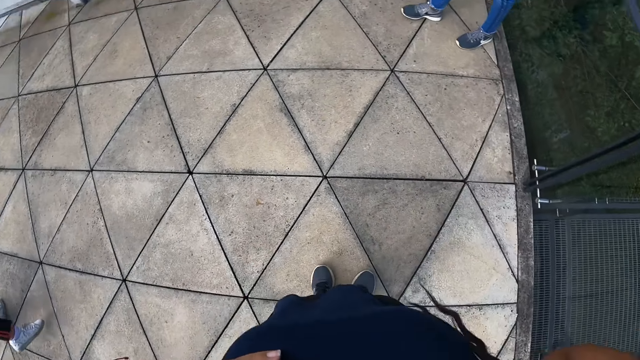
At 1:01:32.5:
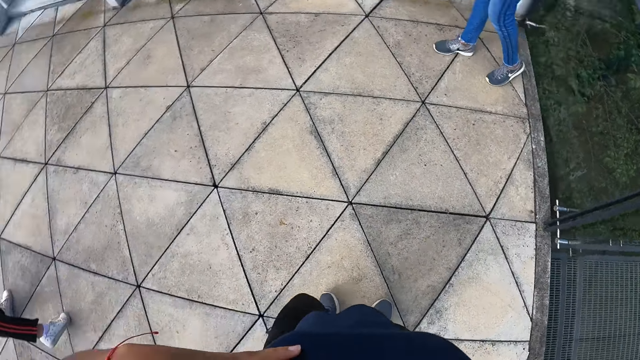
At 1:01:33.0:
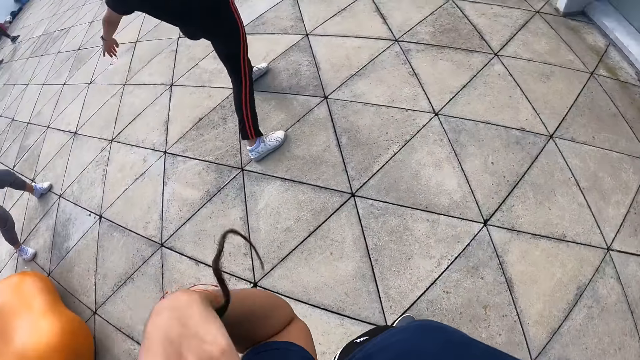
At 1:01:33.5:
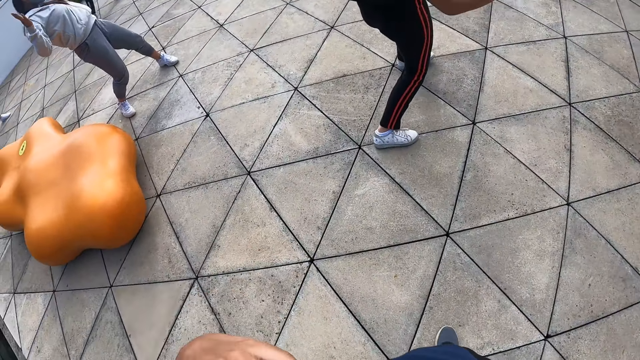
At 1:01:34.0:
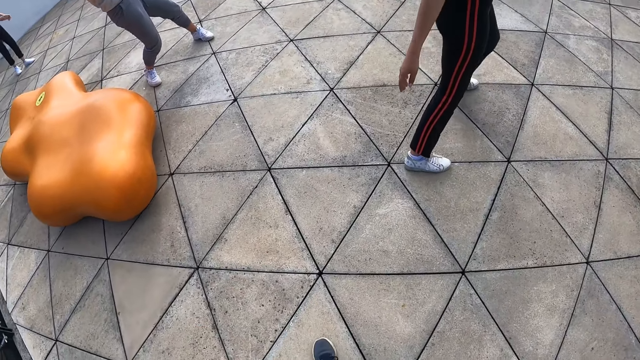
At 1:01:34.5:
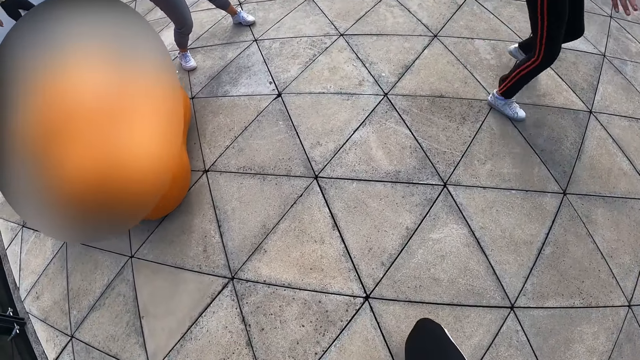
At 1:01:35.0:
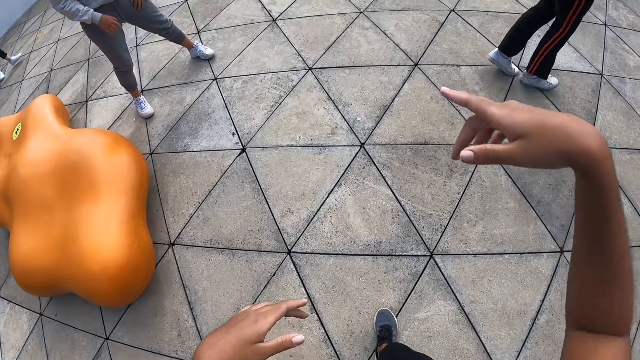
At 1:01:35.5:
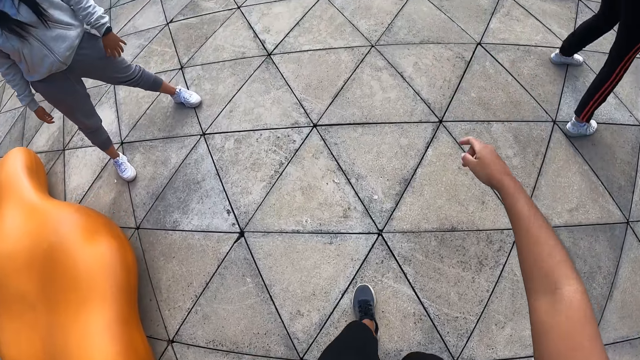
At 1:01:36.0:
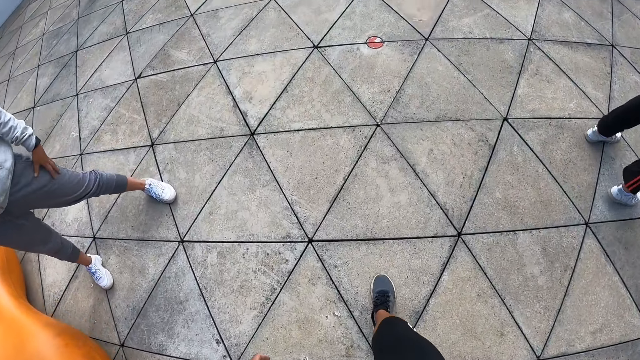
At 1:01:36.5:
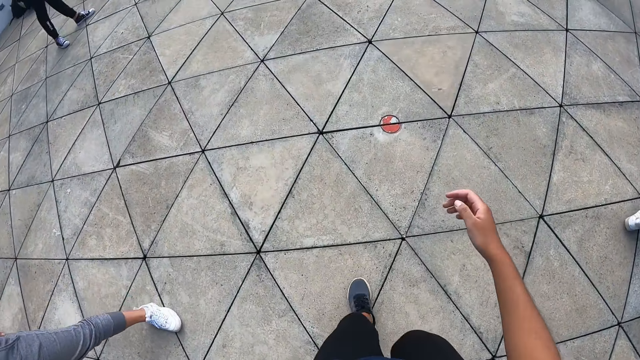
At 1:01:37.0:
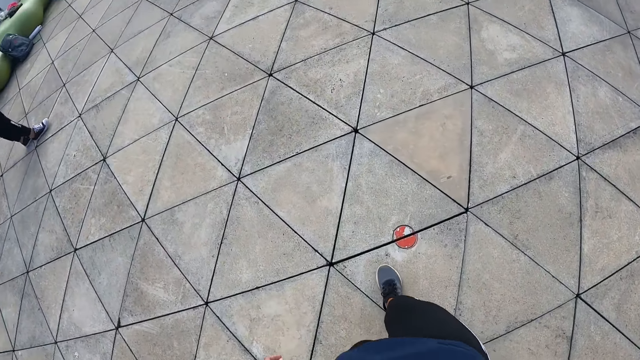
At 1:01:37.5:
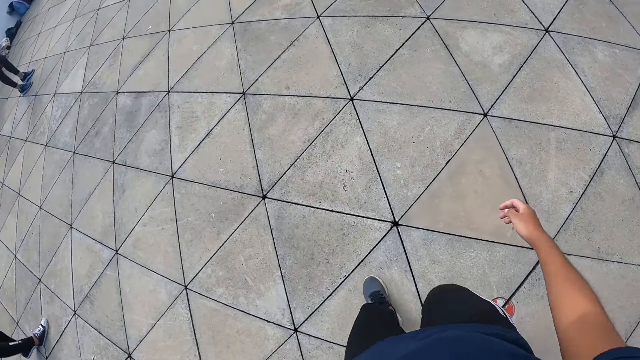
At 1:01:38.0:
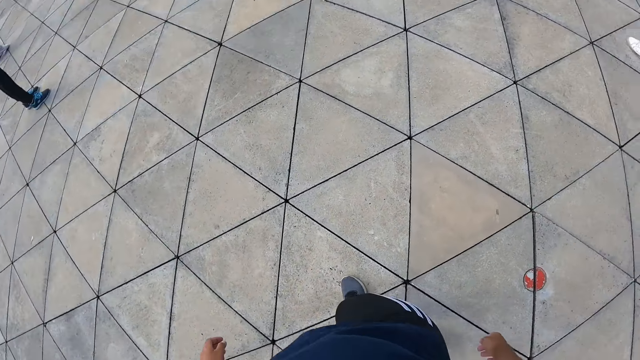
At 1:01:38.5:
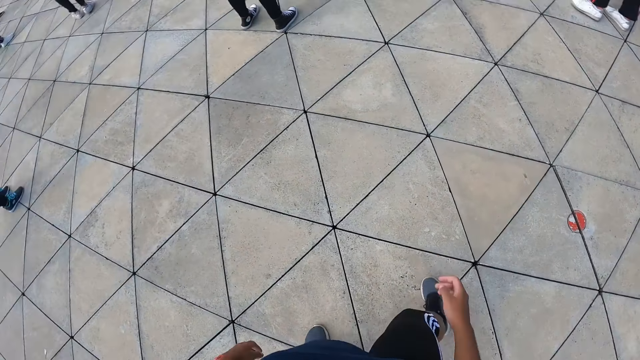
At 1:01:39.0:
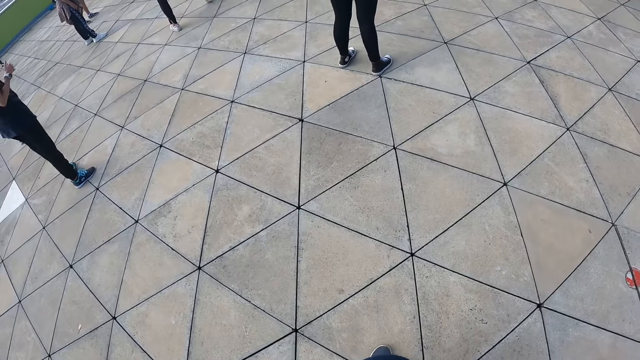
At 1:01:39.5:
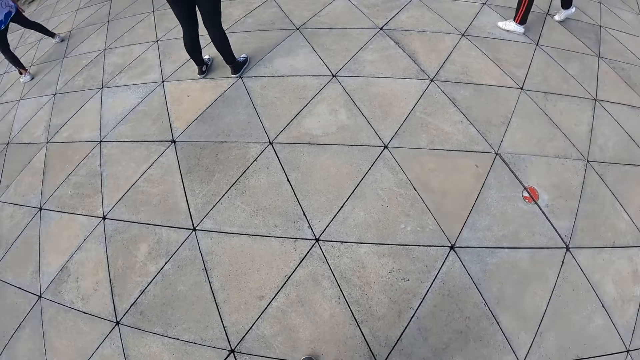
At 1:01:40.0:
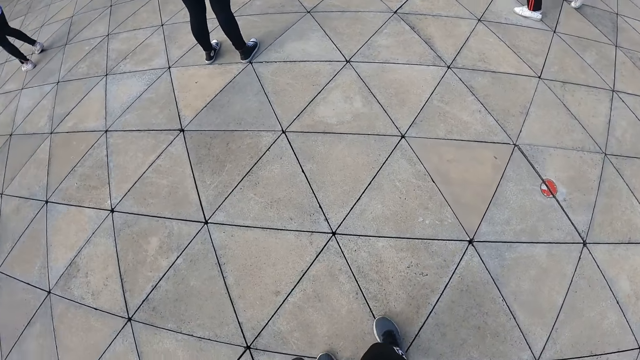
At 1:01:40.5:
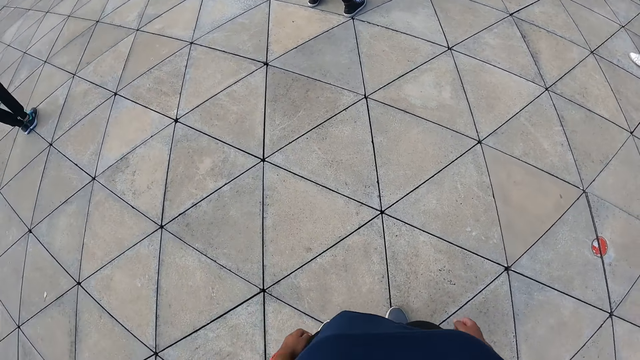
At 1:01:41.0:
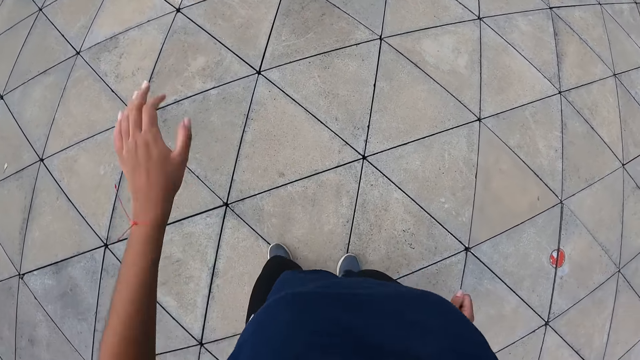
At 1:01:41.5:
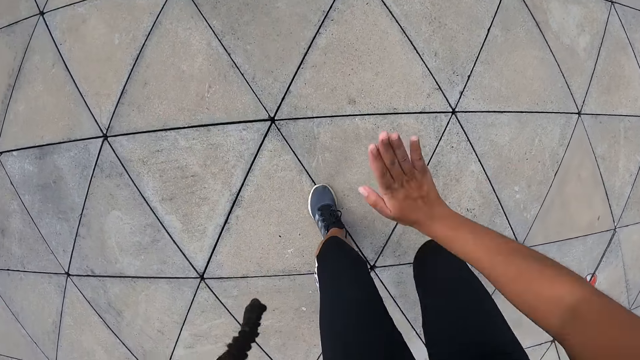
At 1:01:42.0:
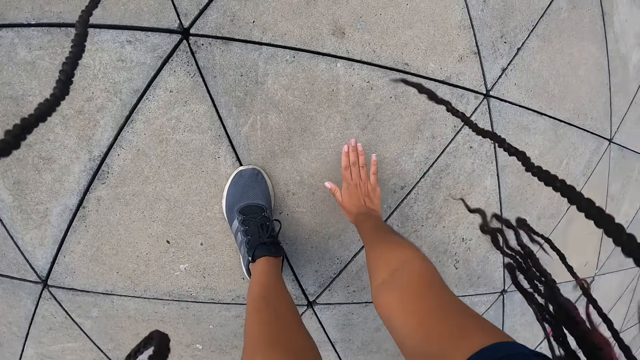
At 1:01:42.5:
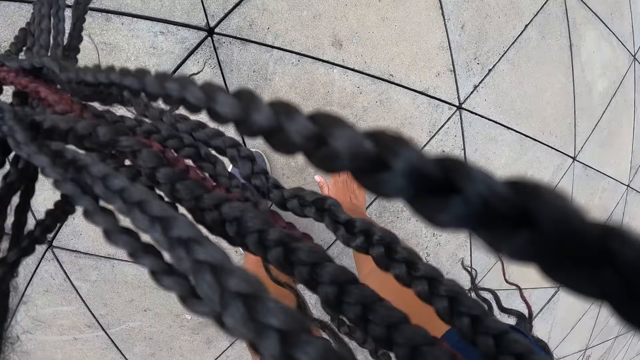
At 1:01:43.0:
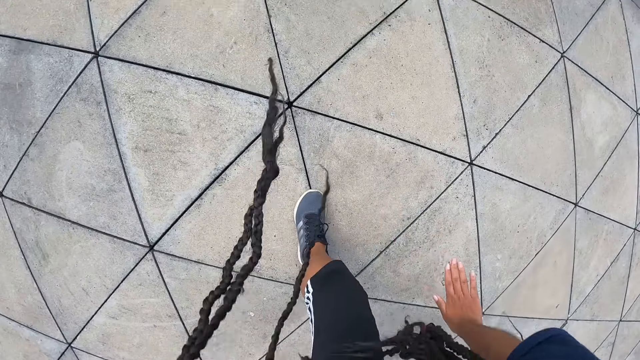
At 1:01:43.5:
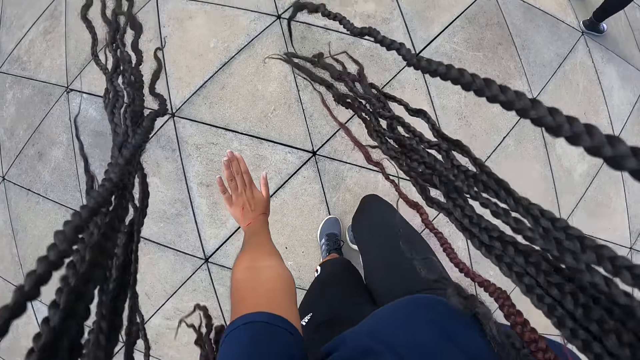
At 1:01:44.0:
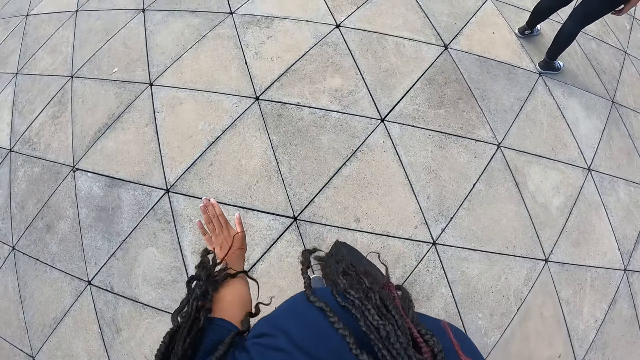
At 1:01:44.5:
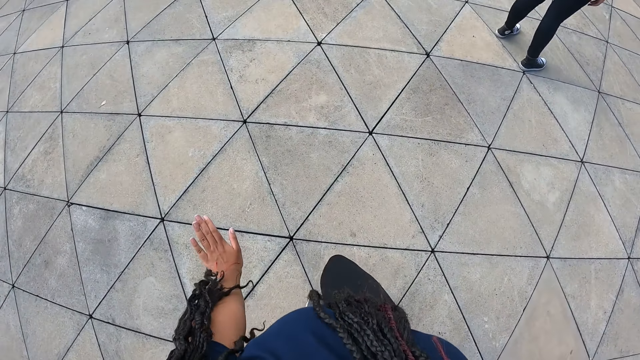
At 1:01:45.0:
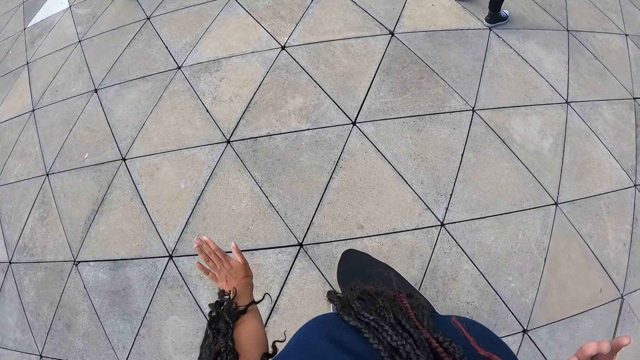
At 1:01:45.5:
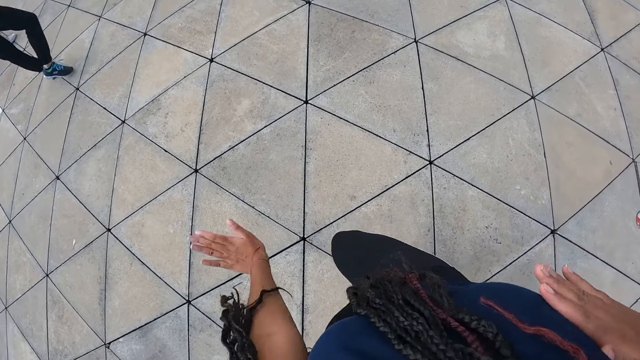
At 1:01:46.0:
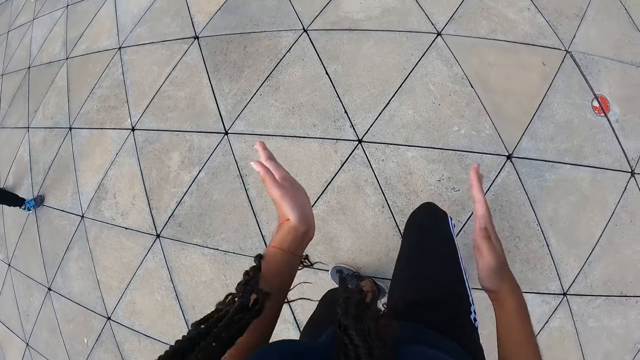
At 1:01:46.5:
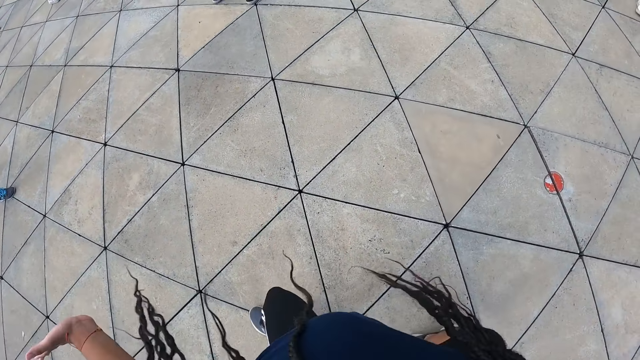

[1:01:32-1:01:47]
The camera wearer adjusts the braids on her head with her hands and walks to the center of the park. A person practices dance moves. The camera wearer stands in the middle. She gesticulates with her hands, moves with her feet and bends over. She practices dance moves. She lowers her right hand to the ground and rises.

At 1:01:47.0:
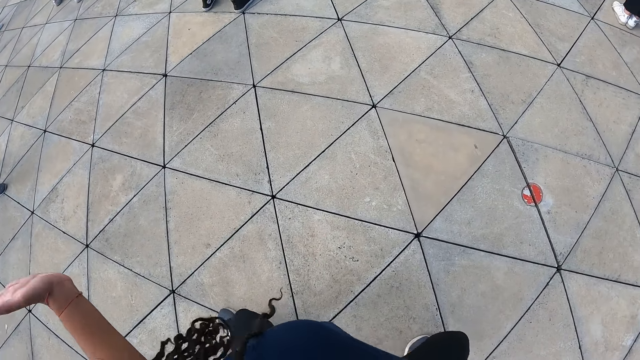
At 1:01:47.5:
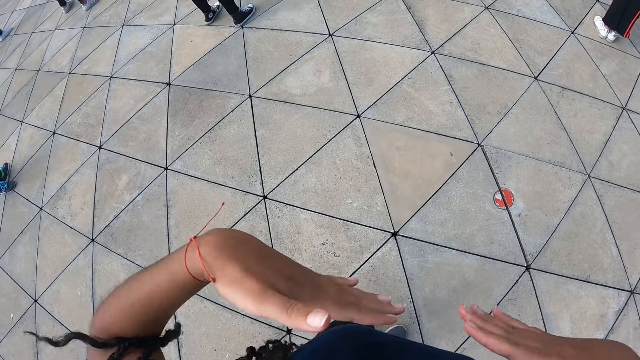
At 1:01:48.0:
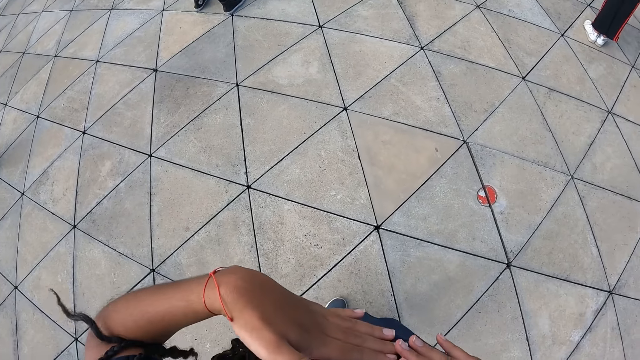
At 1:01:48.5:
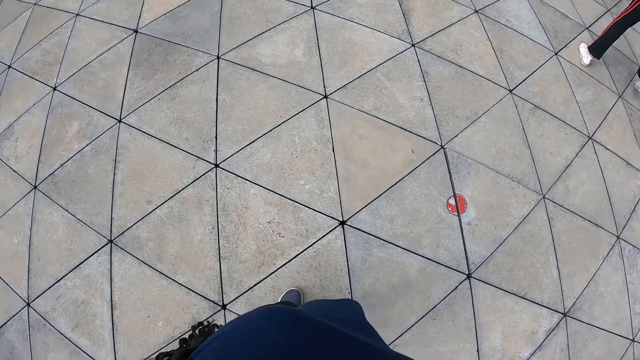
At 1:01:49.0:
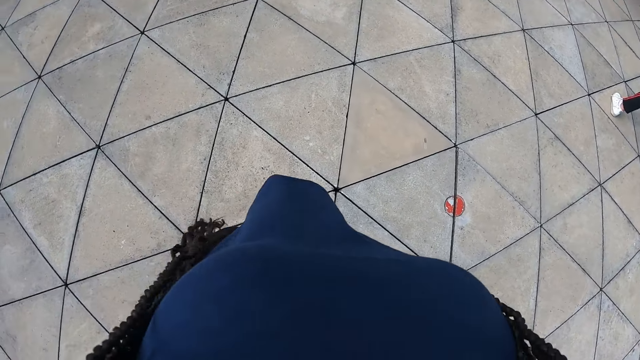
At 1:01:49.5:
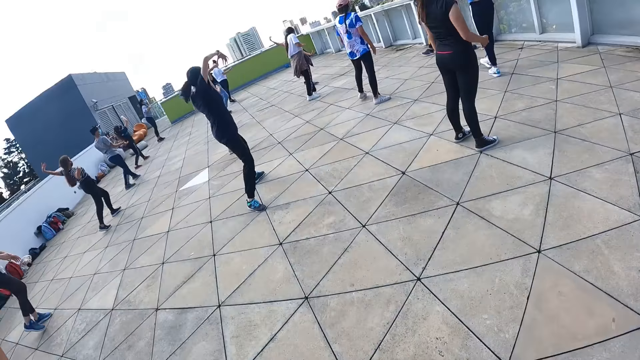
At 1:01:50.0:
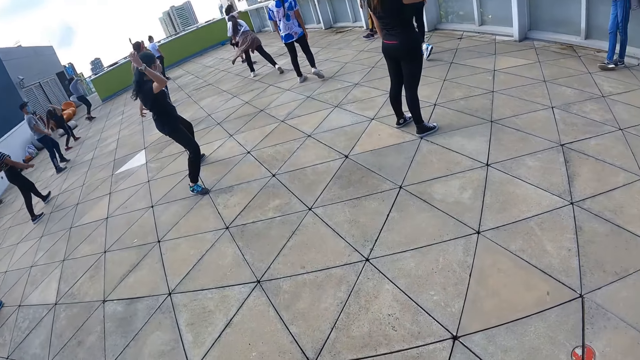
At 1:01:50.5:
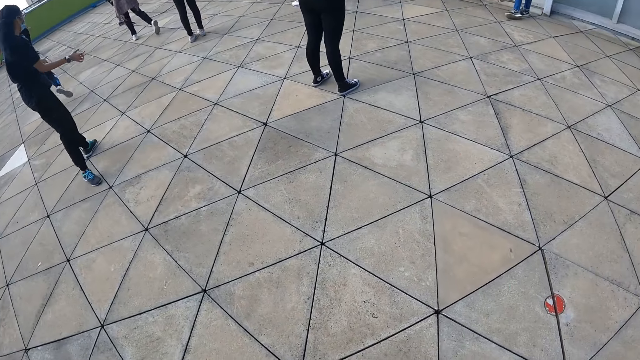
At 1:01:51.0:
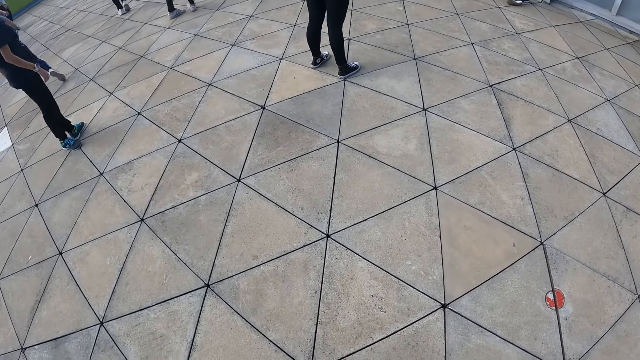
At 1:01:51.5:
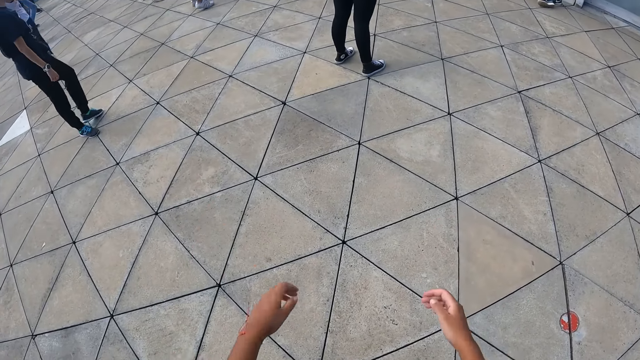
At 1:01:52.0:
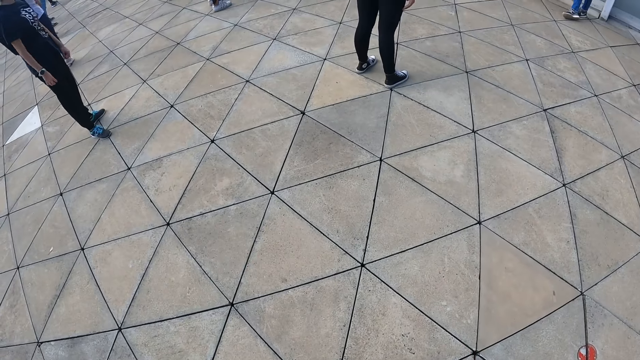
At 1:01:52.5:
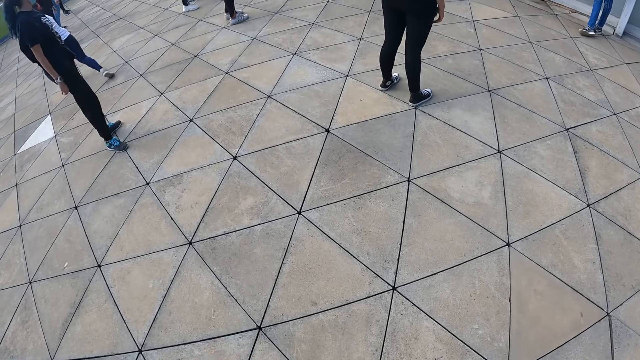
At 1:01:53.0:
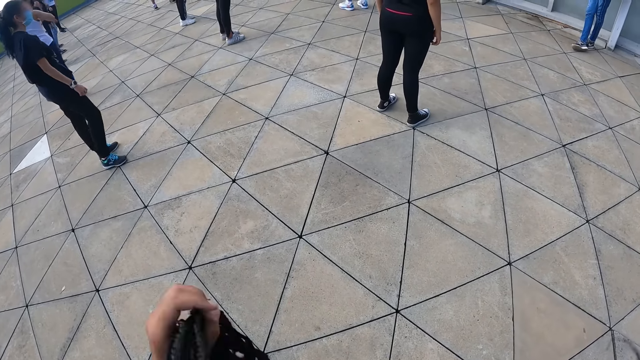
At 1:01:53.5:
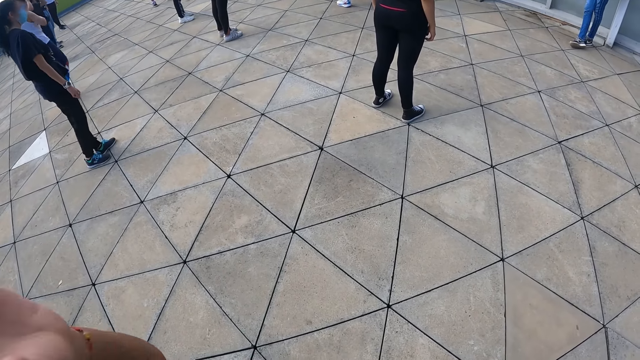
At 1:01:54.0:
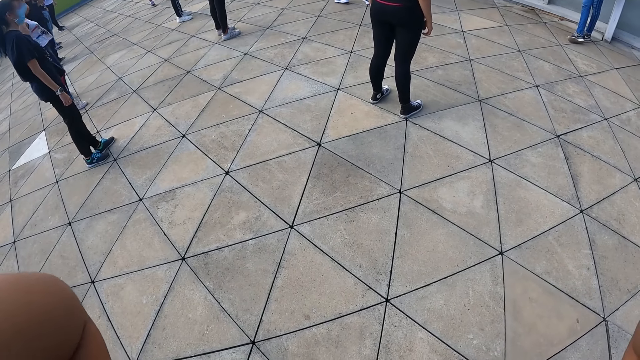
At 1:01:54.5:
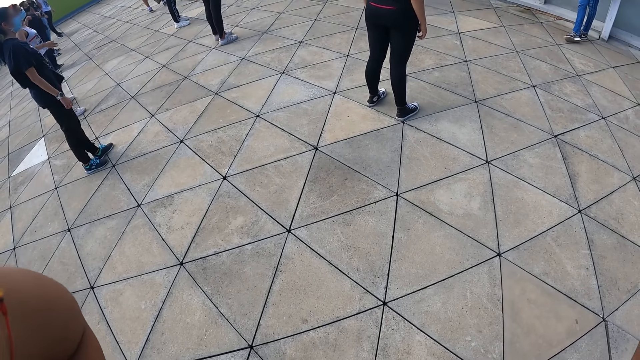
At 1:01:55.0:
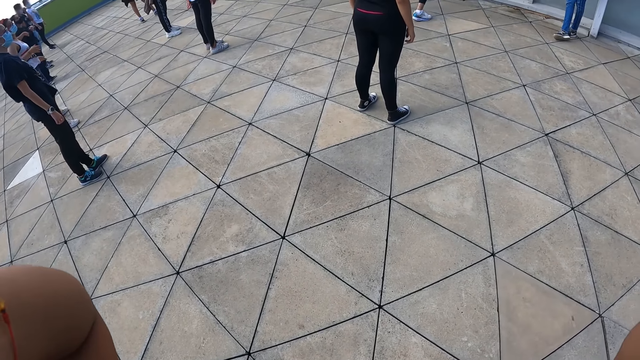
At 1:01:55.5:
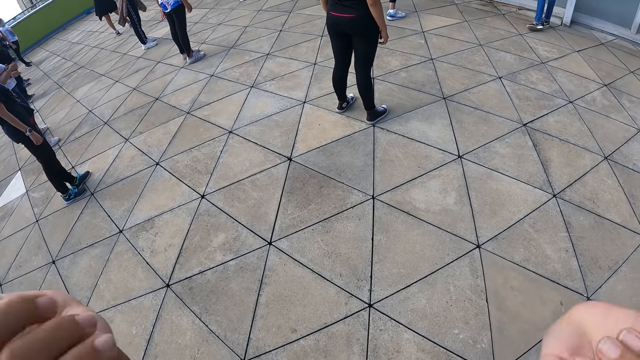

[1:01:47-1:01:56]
The camera wearer adjusts the braids on her head with both hands.
